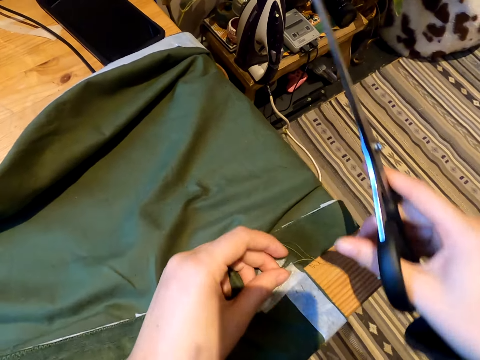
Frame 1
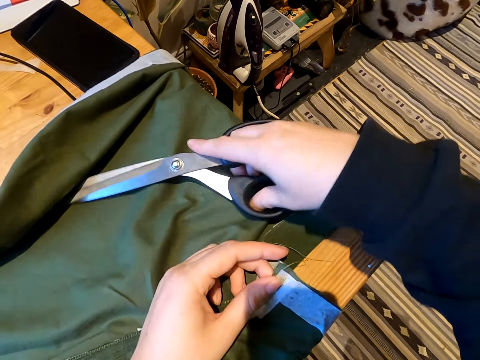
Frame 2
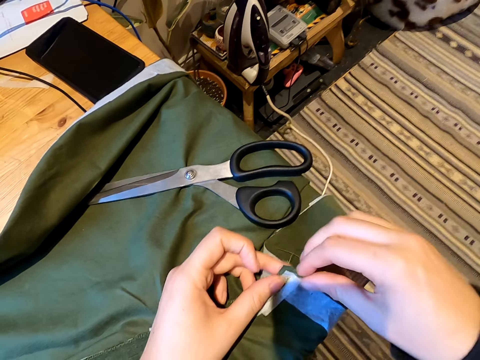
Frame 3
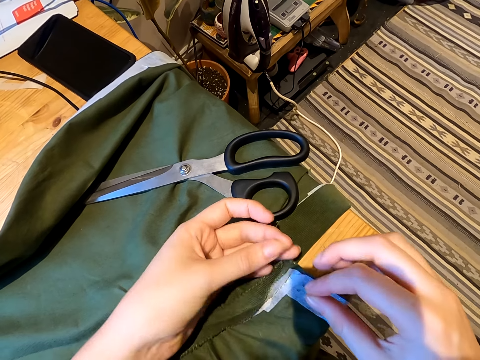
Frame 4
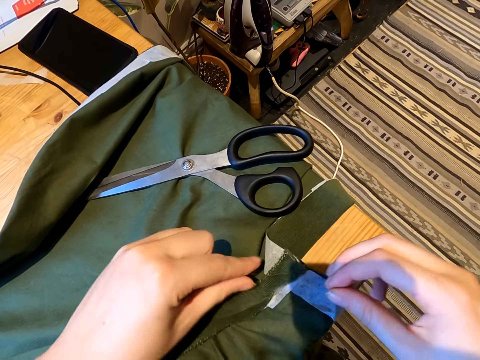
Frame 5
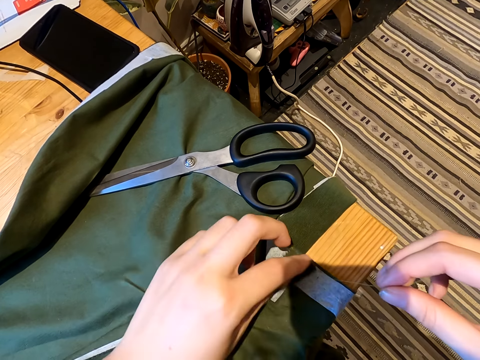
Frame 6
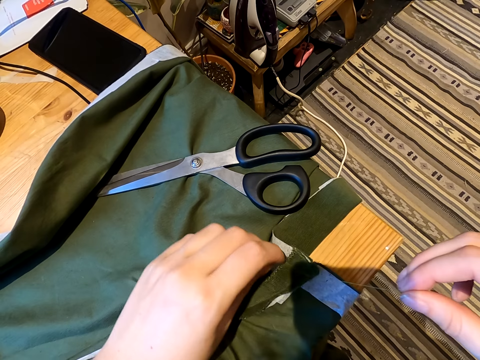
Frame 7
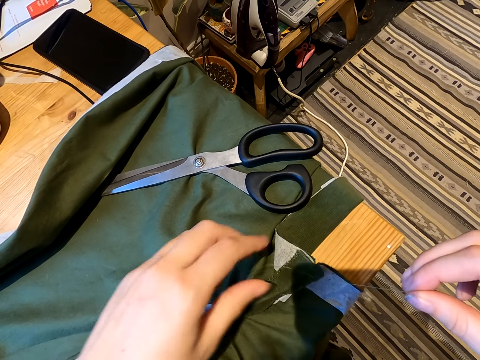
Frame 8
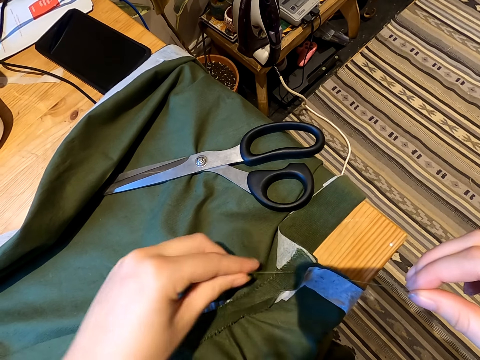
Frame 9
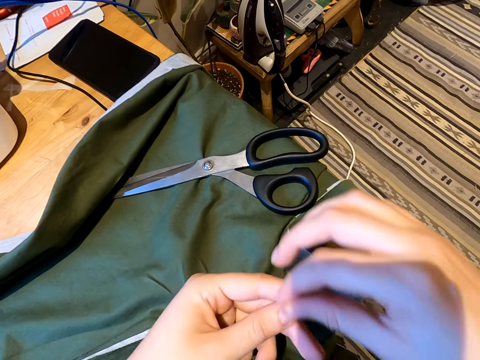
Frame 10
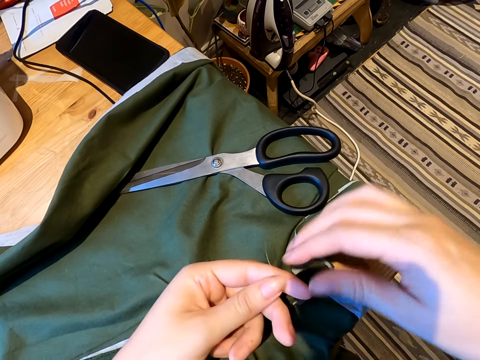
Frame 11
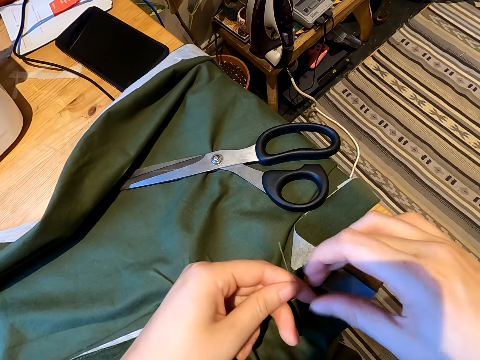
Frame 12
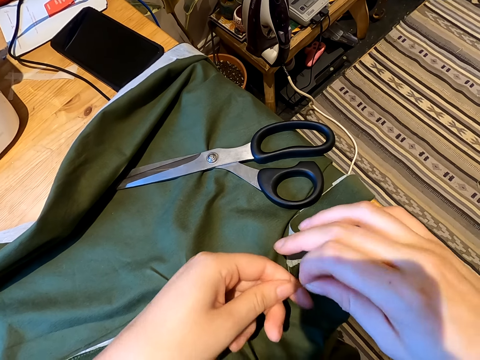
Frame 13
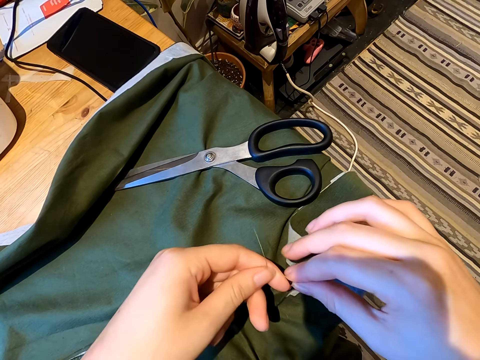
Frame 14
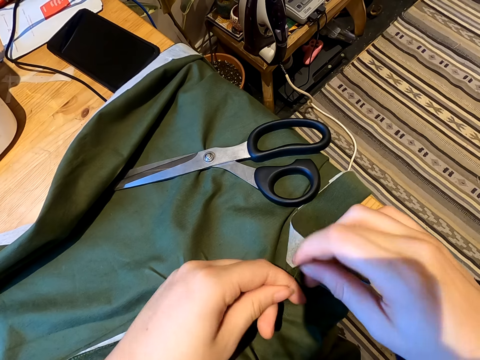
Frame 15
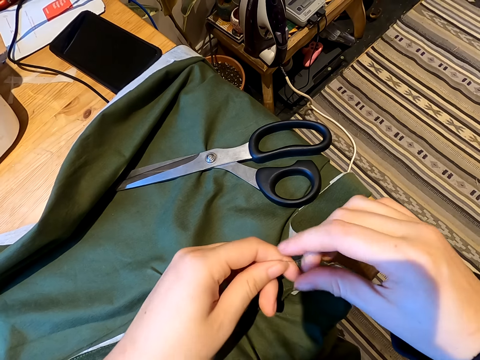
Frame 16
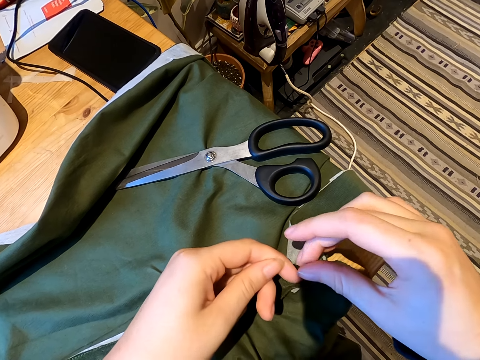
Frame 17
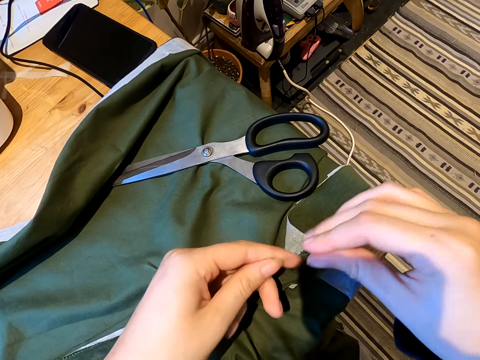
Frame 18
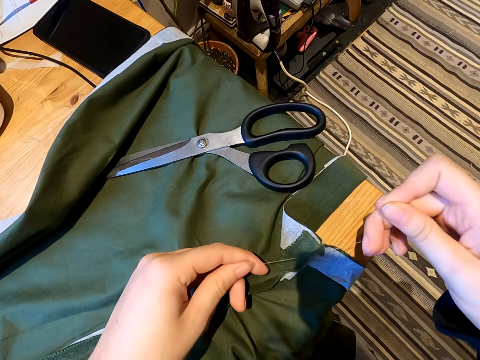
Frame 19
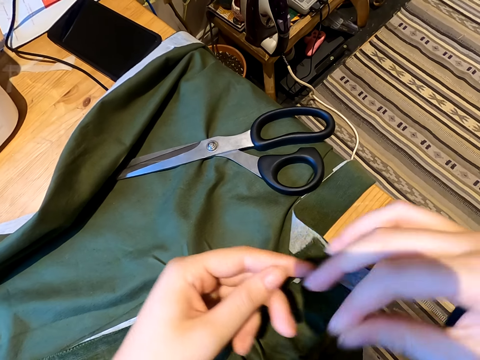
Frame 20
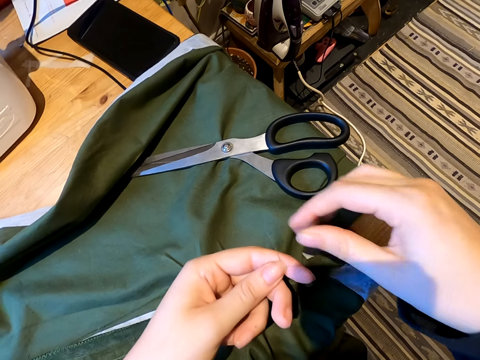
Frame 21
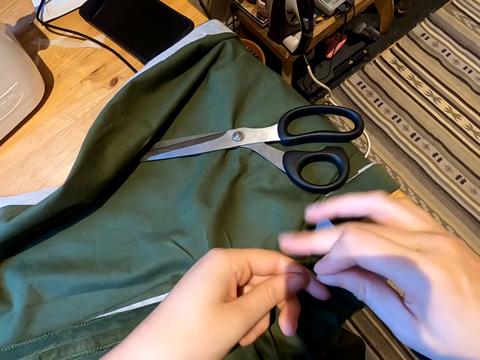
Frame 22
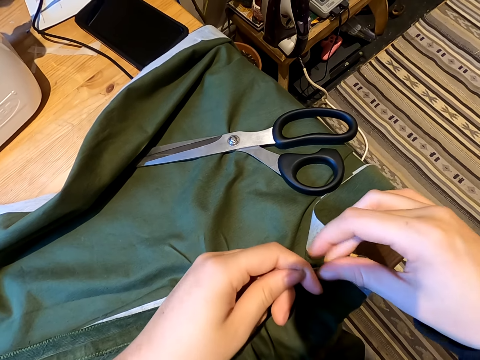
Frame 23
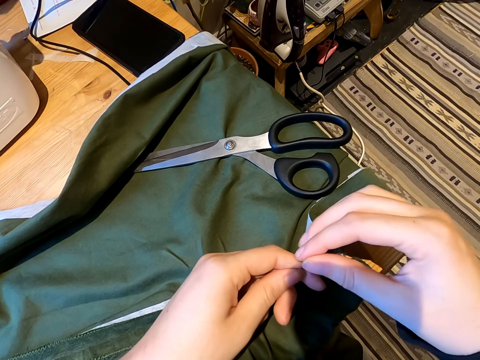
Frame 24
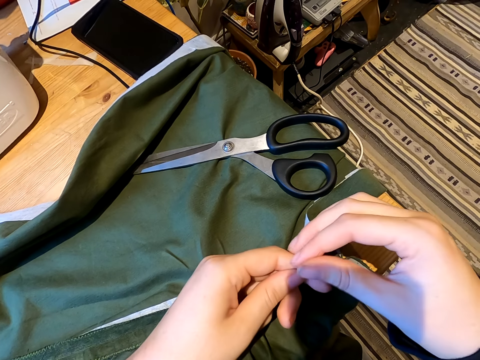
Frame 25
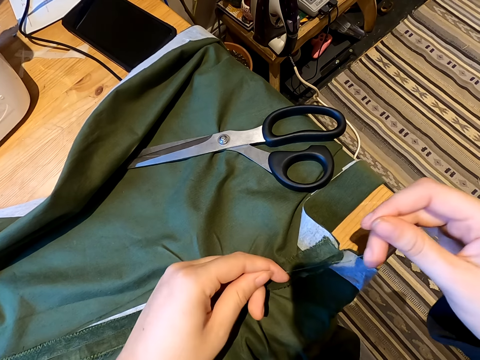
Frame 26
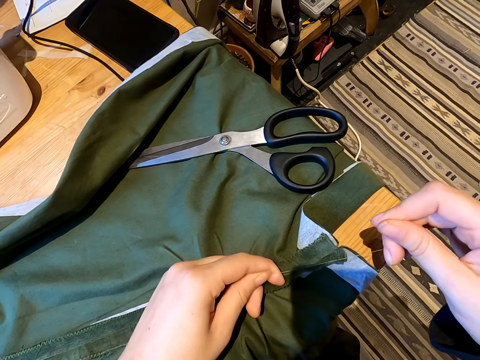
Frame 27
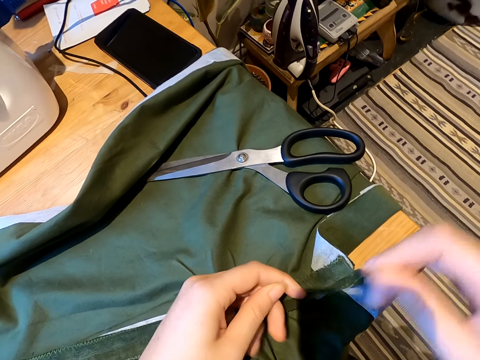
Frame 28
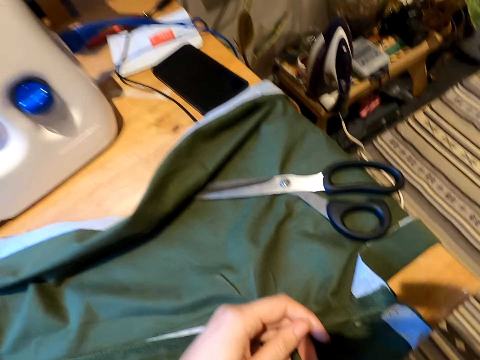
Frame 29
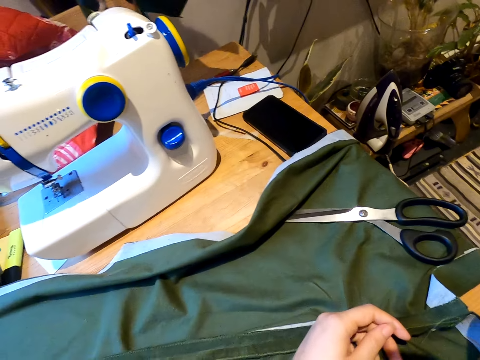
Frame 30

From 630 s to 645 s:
The camera wearer places the scissors on the table. They fasten the cloth and tie the thread with both hands.

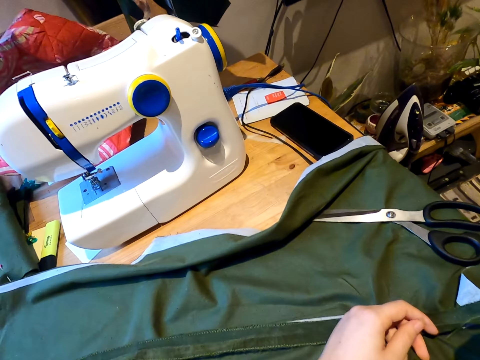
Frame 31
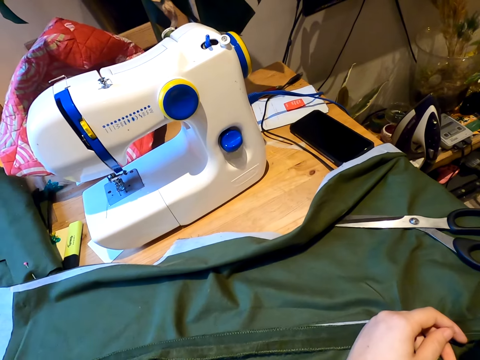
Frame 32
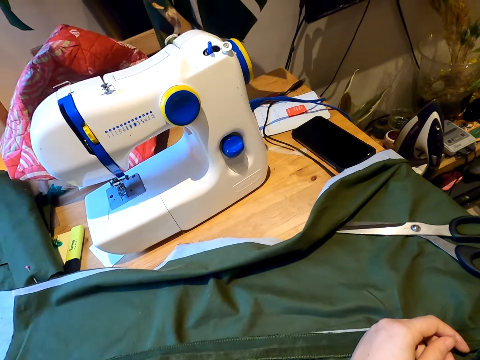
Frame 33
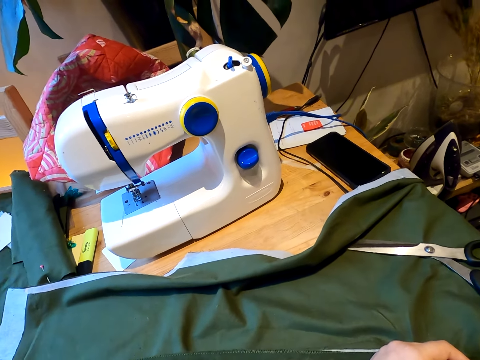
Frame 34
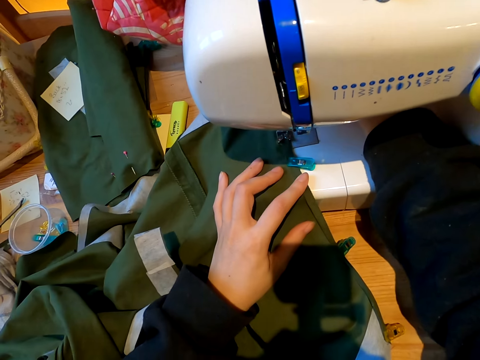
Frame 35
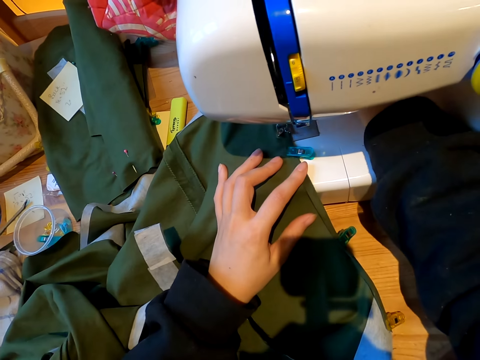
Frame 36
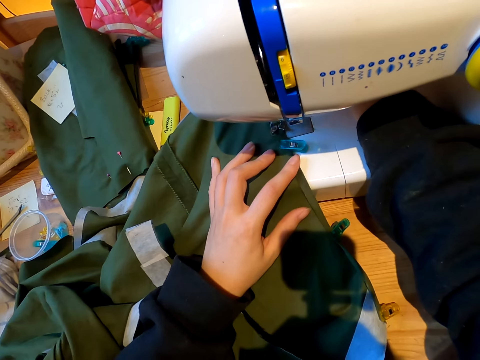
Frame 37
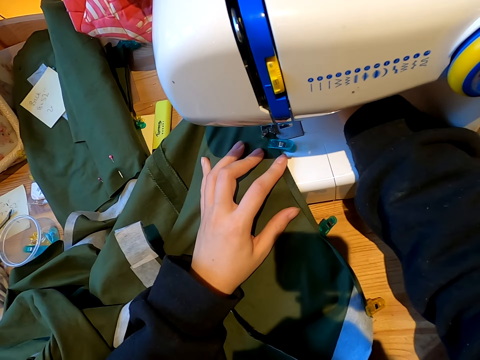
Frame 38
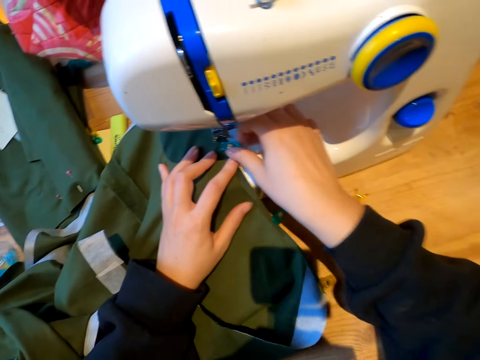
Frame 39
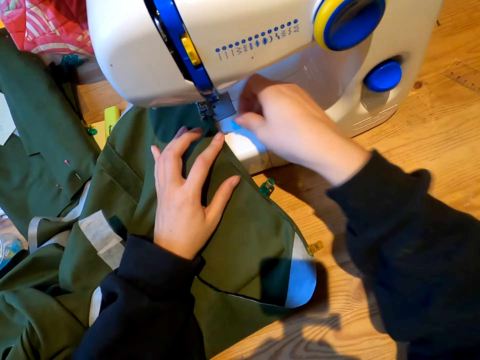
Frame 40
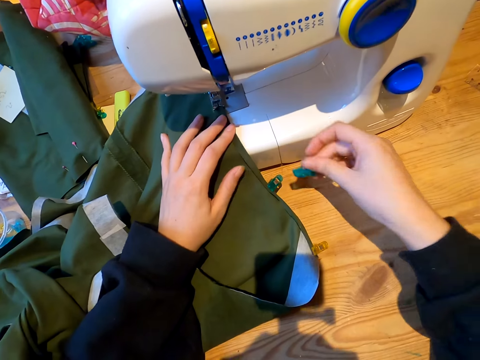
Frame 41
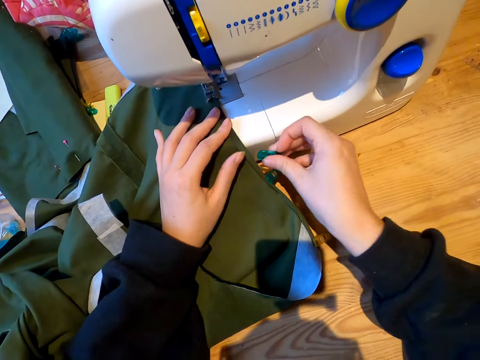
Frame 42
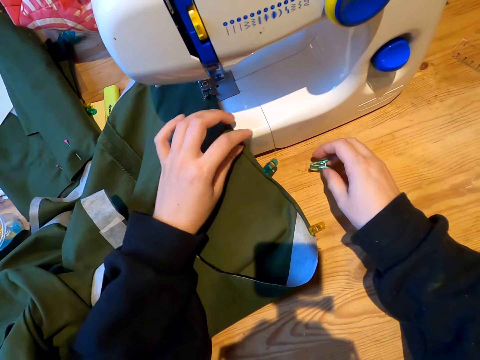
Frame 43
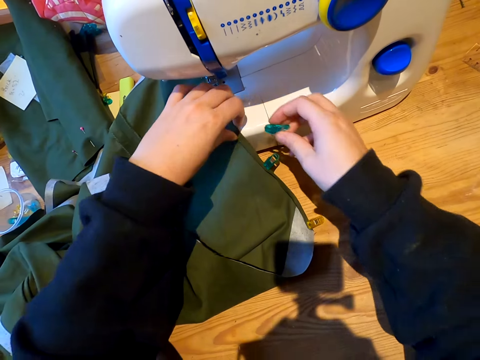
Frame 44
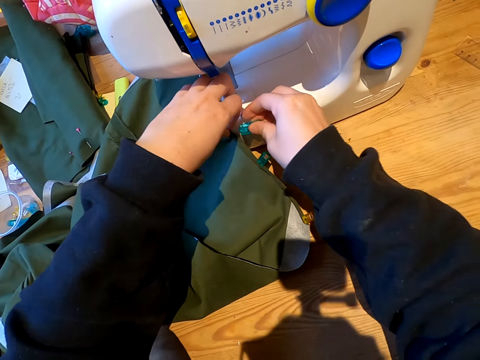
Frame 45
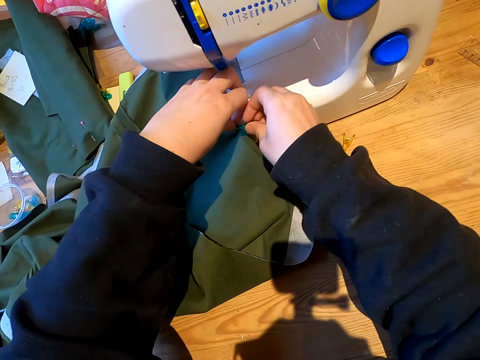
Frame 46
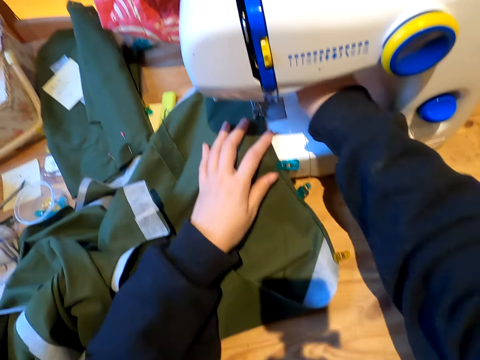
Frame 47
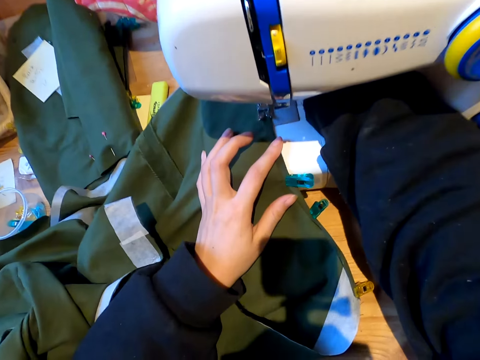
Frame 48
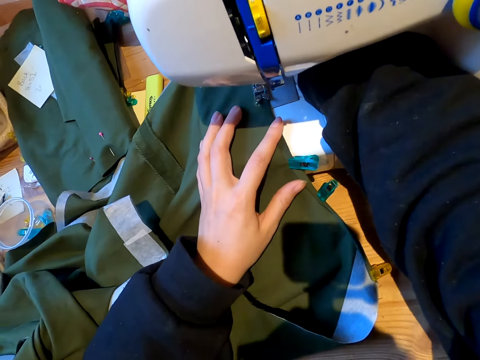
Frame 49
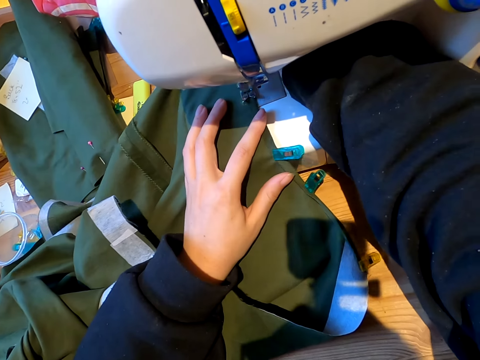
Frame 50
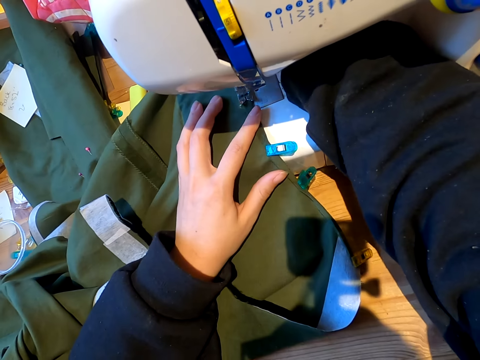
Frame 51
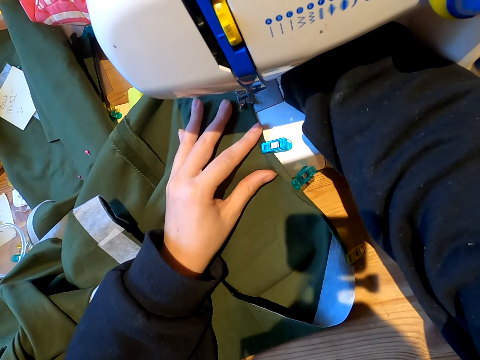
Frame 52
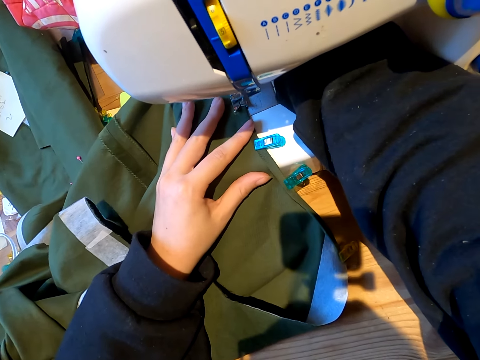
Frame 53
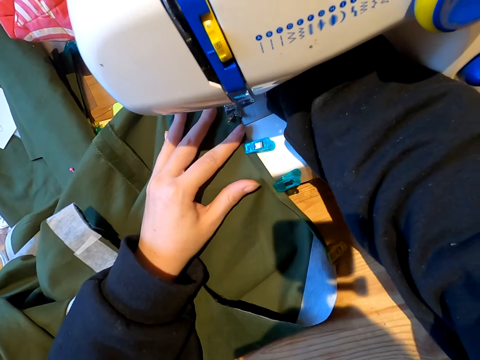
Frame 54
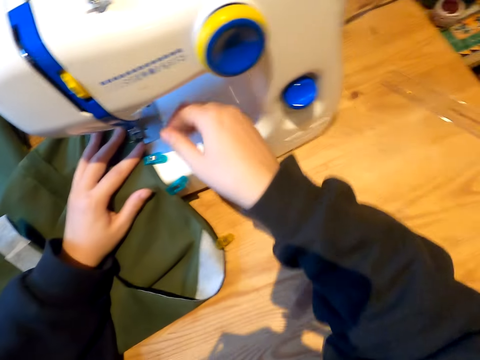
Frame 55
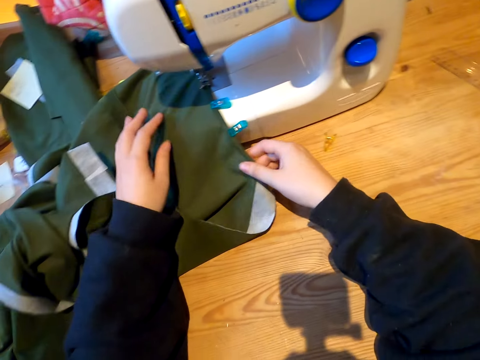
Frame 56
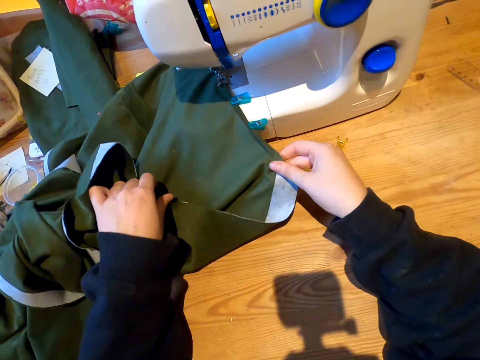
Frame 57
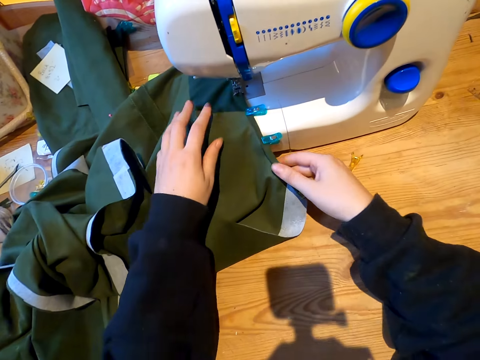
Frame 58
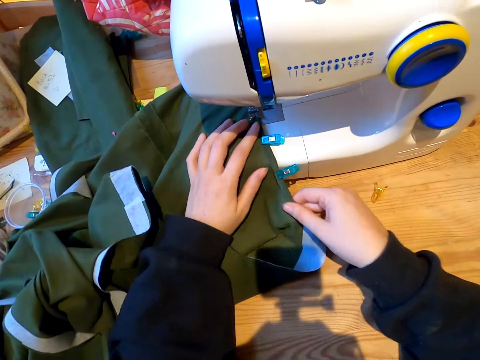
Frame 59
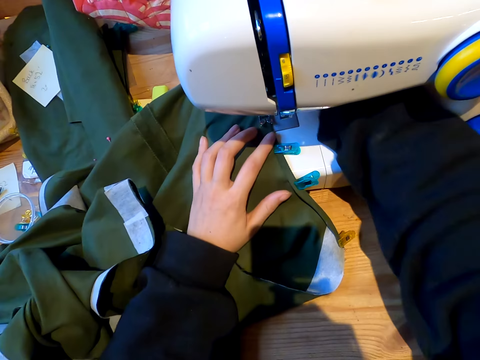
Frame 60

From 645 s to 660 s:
The camera wearer sews the cloth on the sewing machine. They remove a peg from the cloth, place the peg on the cloth, and sew the cloth on the sewing machine.
